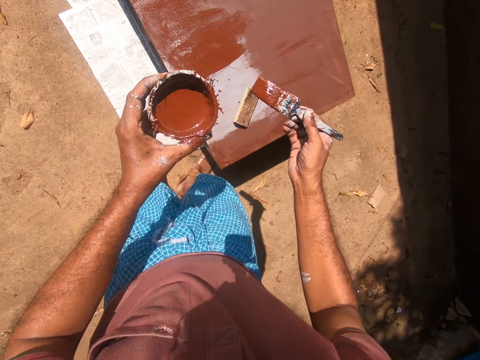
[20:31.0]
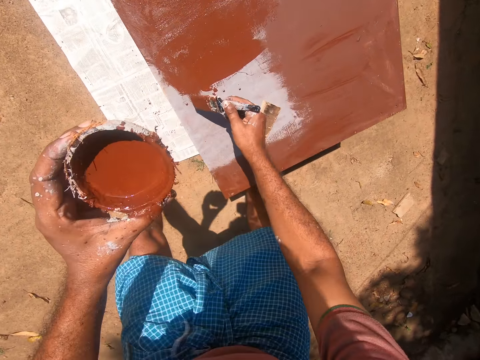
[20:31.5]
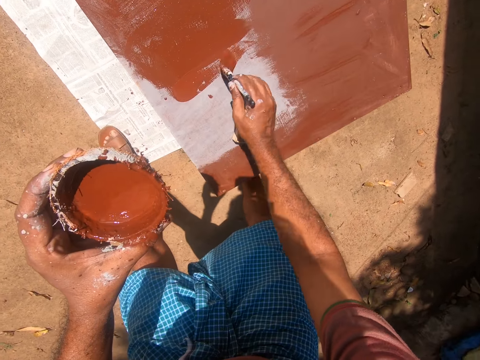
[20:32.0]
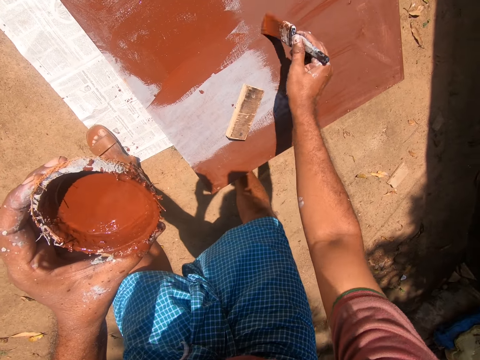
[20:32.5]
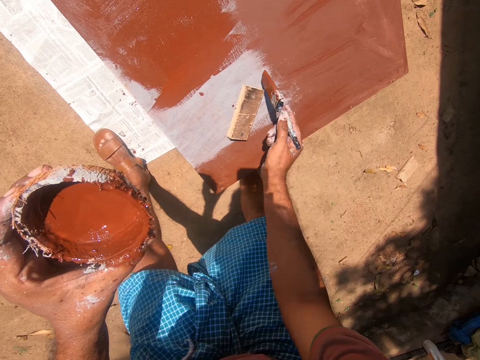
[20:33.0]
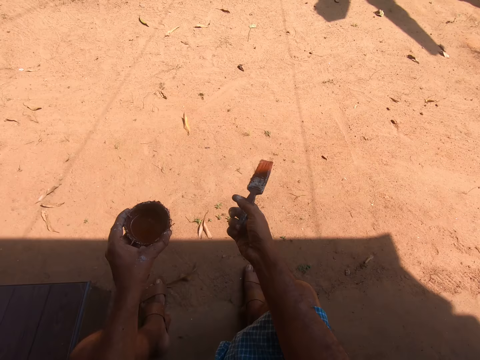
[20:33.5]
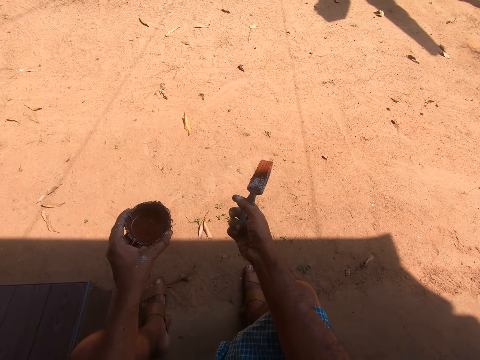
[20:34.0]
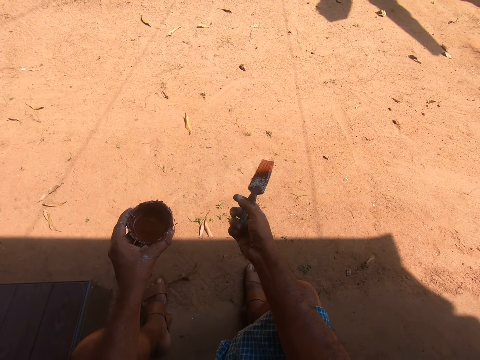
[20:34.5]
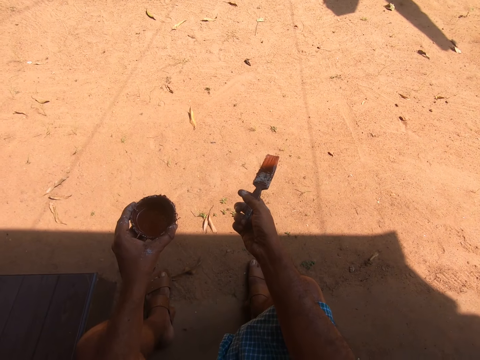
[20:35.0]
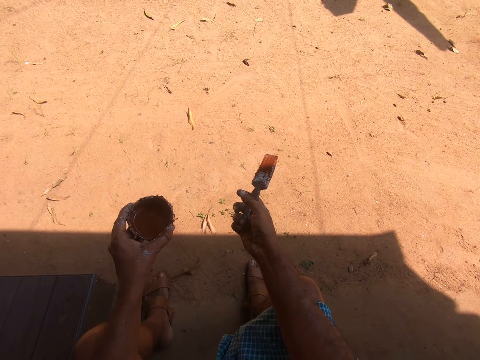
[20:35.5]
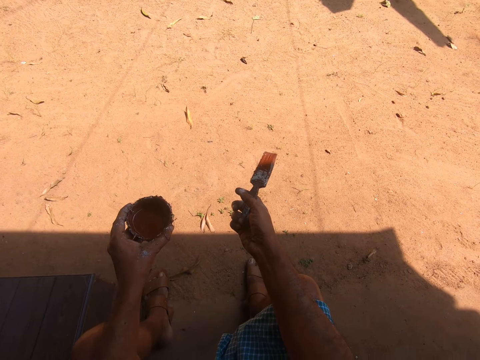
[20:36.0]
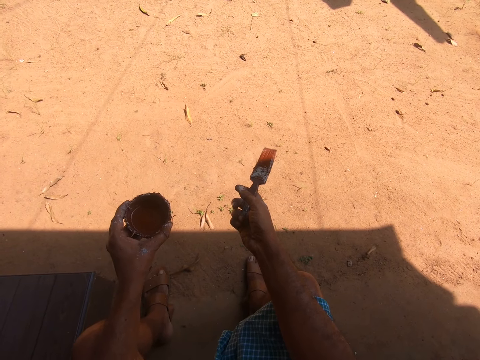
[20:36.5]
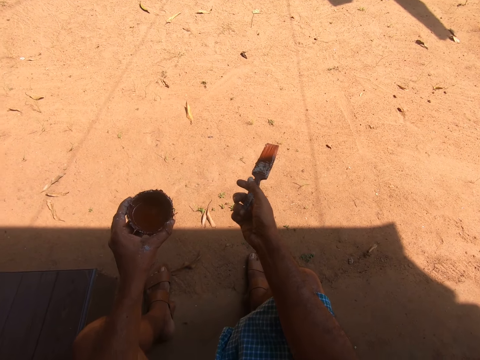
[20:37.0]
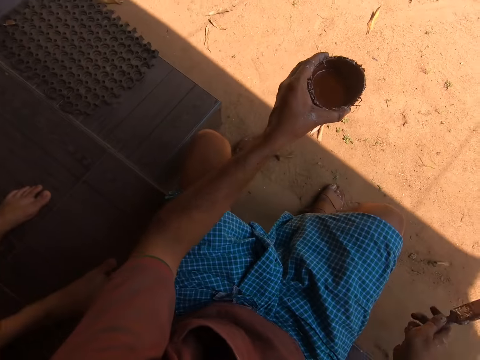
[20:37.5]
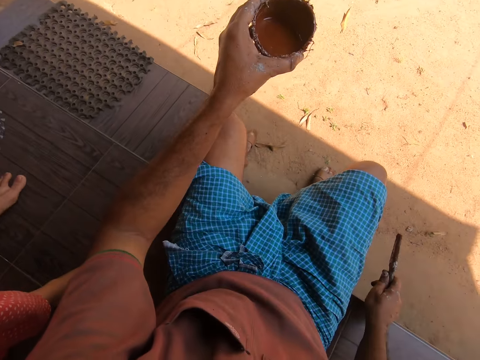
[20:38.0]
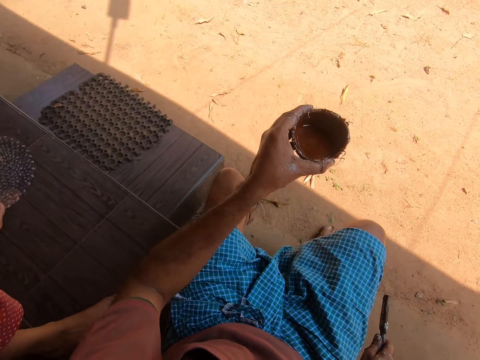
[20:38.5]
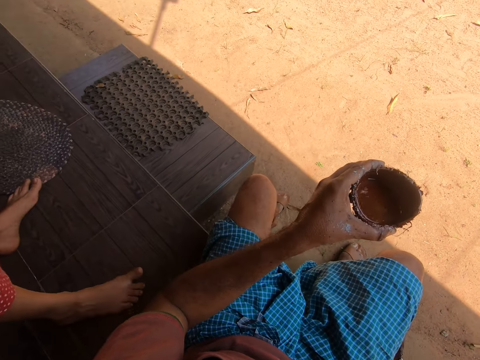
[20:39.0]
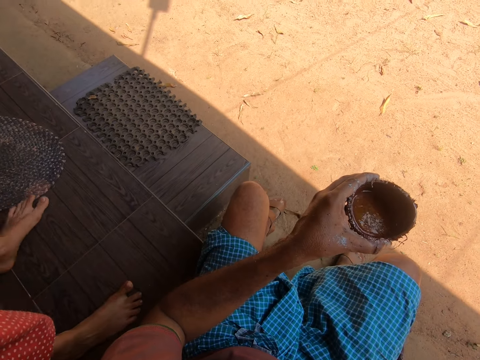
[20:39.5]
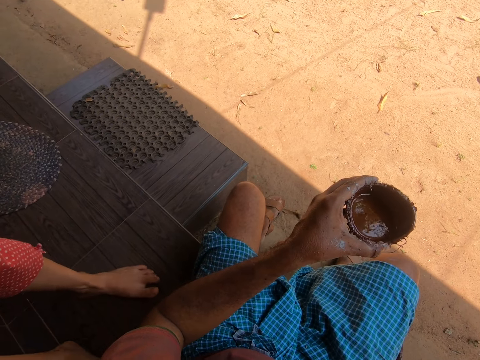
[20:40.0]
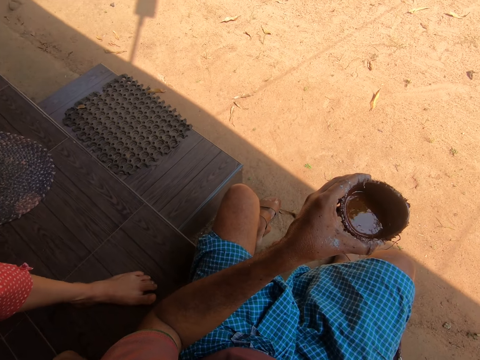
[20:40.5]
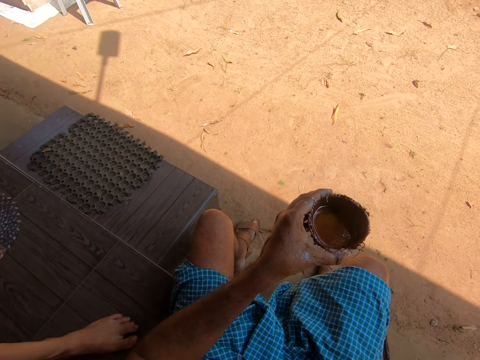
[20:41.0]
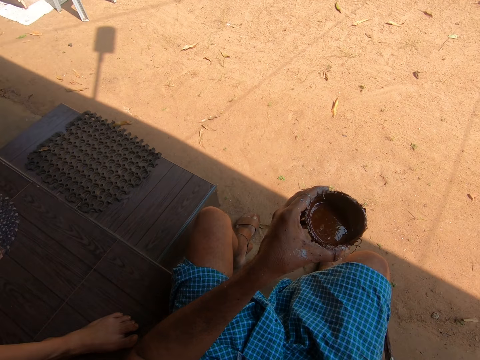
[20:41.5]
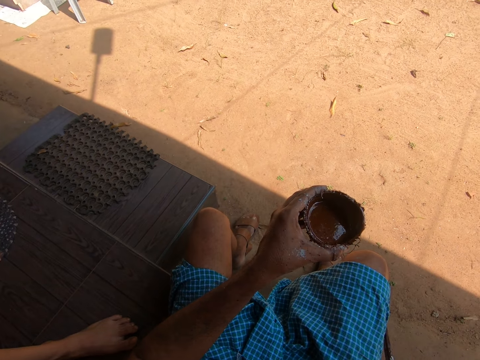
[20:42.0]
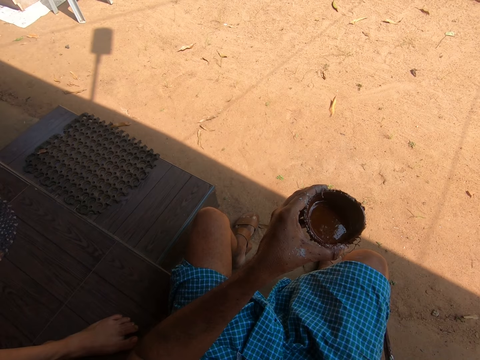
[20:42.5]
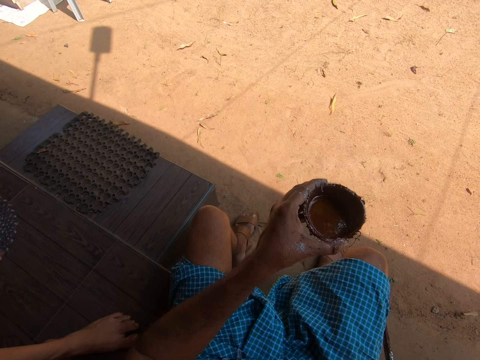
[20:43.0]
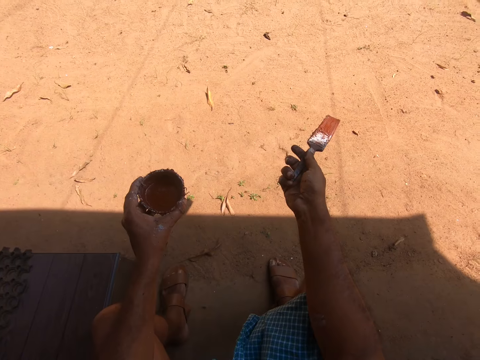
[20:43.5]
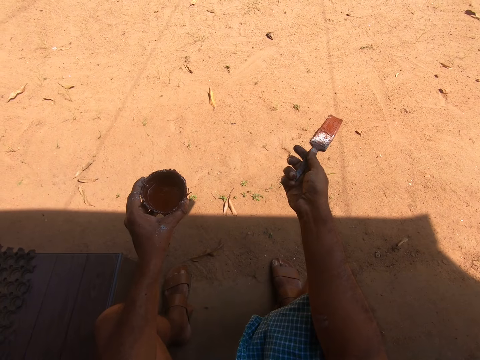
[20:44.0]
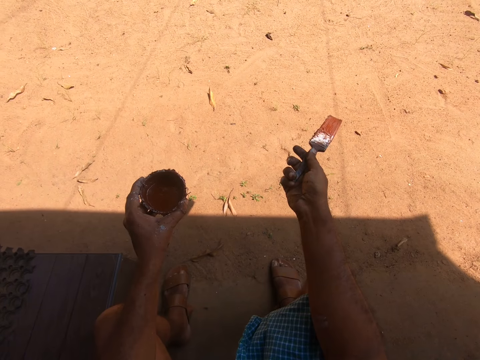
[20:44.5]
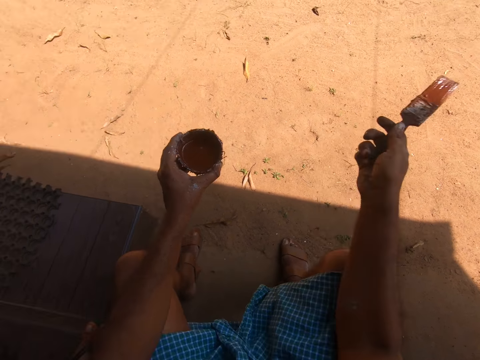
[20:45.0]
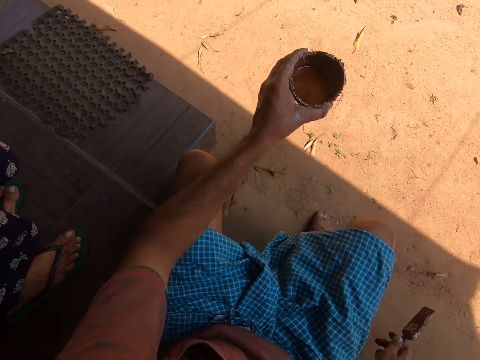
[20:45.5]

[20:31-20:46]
The camera wearer paints the cupboard with the paint brush. They sit on the veranda. They interact with a woman. The camera wearer looks behind.

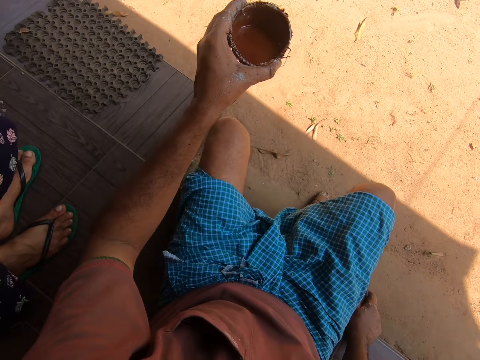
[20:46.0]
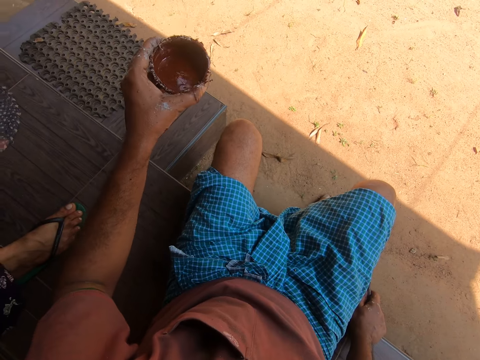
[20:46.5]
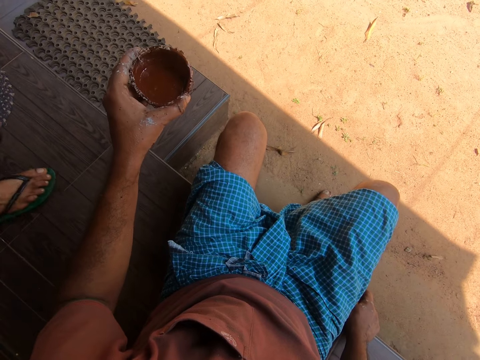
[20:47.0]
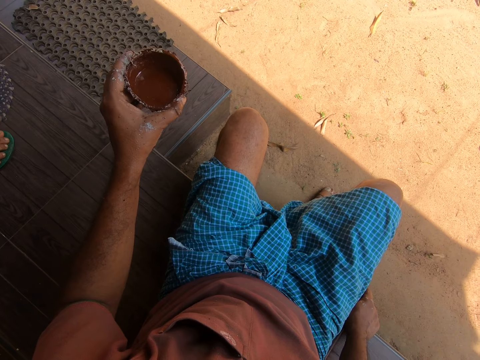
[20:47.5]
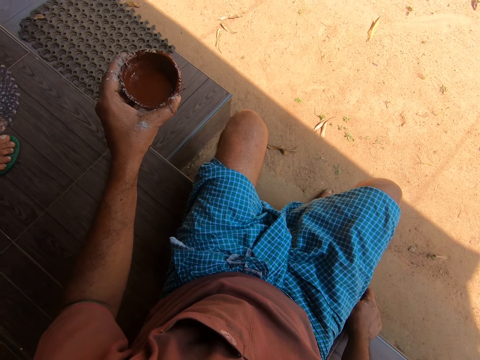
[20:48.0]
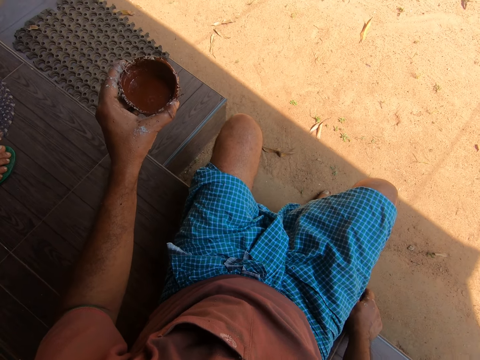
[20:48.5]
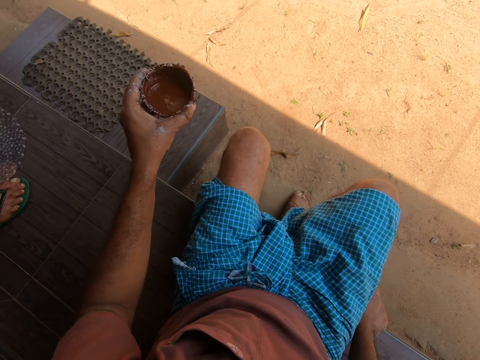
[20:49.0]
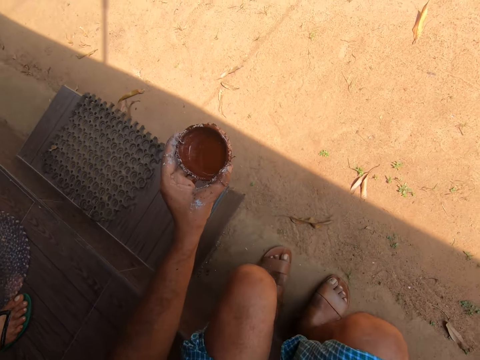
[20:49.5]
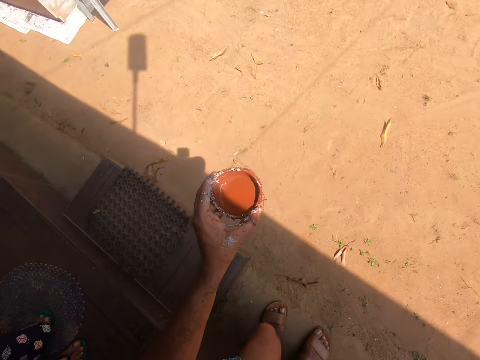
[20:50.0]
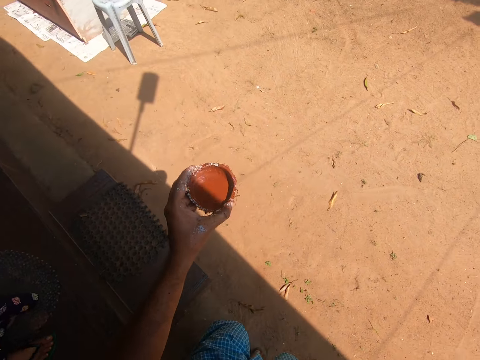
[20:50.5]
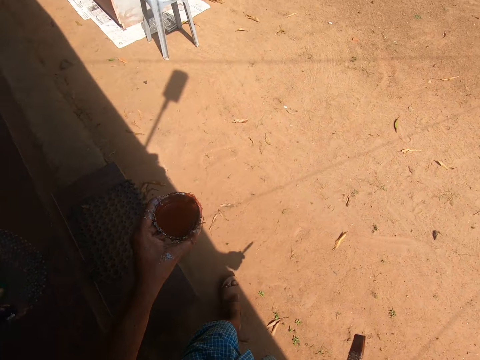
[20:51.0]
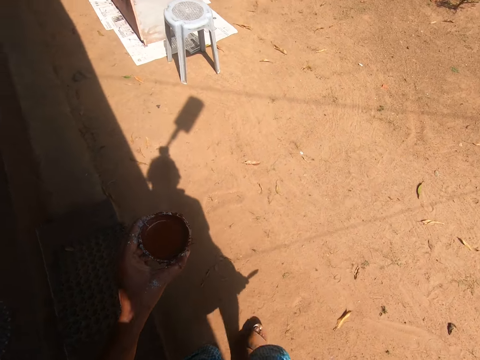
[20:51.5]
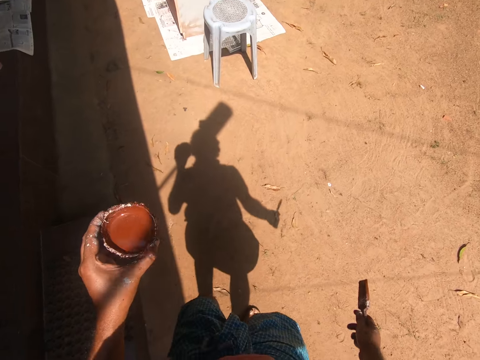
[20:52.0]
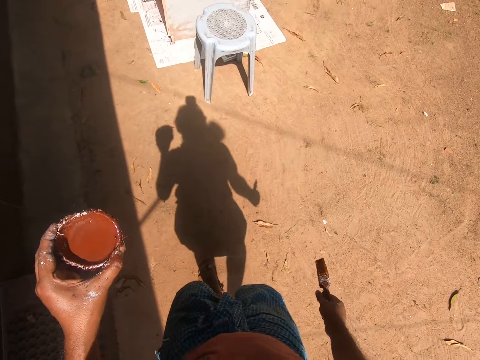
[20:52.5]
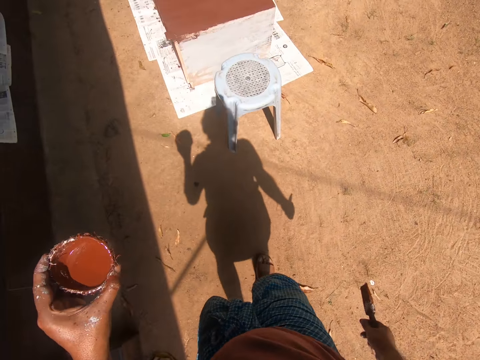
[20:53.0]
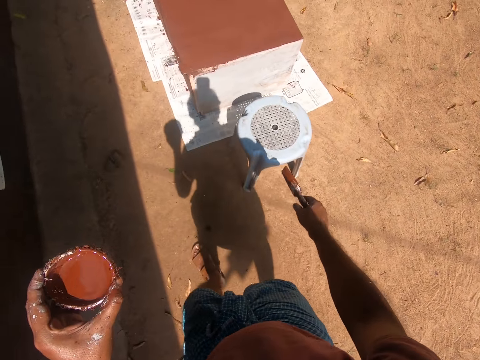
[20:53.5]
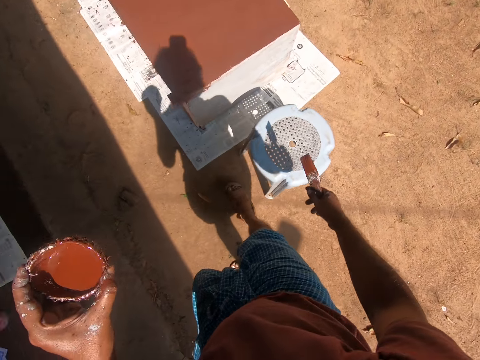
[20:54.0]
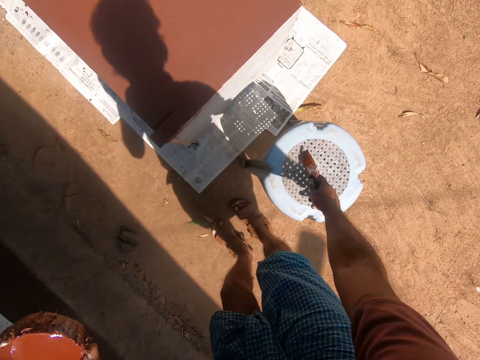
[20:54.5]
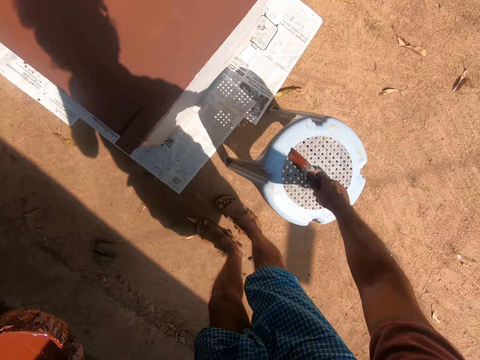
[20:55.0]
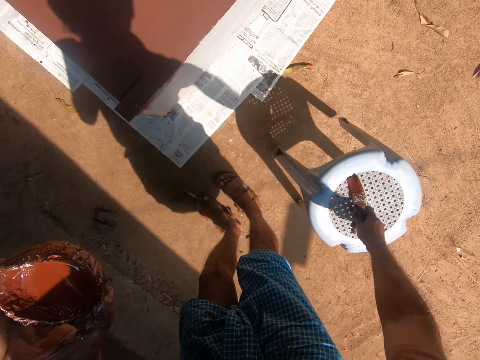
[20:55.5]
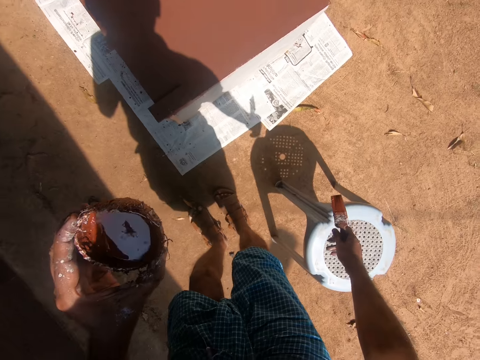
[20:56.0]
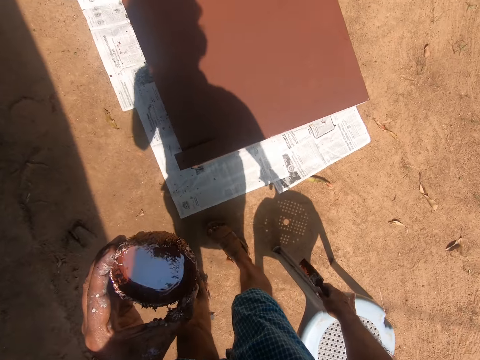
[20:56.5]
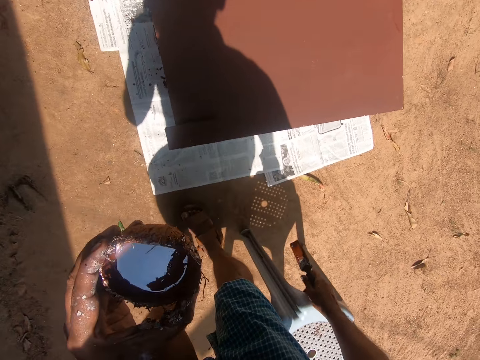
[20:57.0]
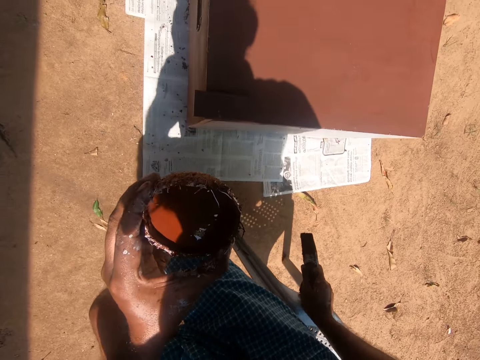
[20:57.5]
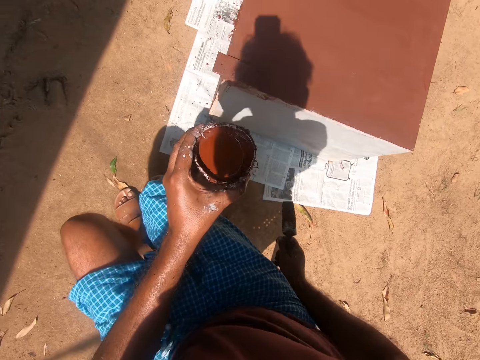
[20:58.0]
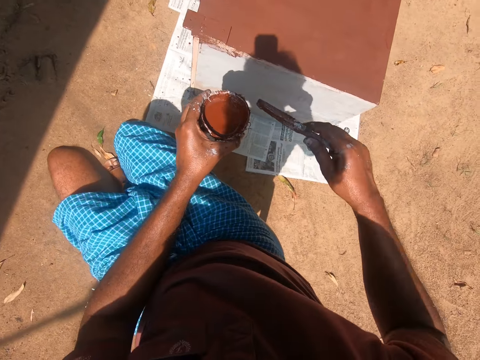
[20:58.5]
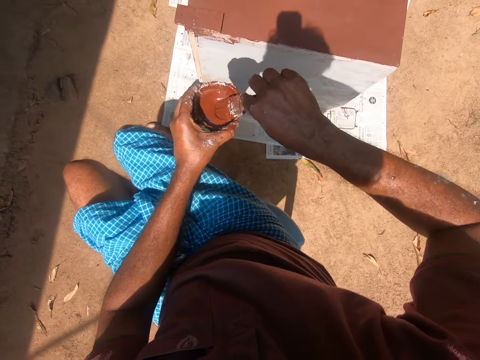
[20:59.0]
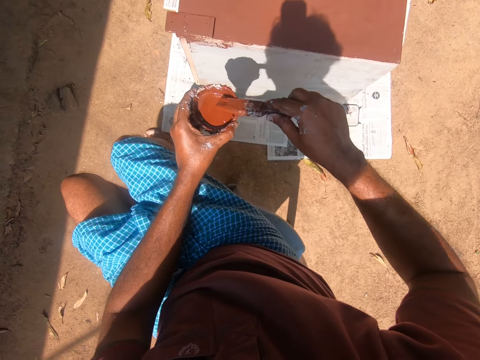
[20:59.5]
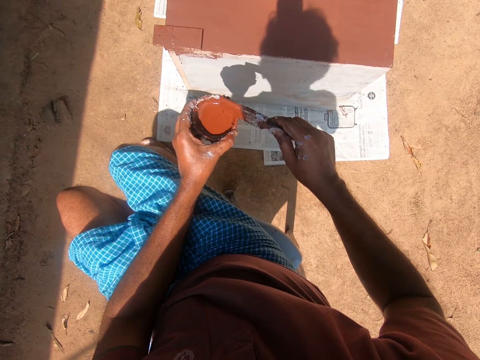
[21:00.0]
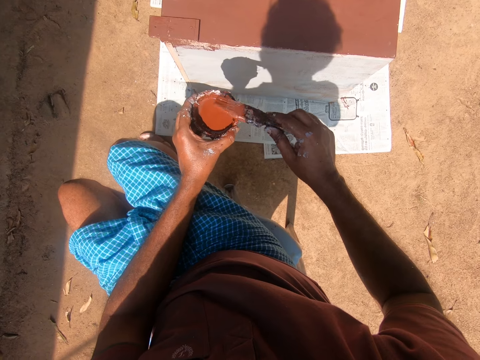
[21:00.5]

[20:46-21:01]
The camera wearer walks towards a plastic chair beside the cupboard. He adjusts the chair with his right hand. He lifts away a stool. He sits on the plastic chair. He dips the paint brush into the container of paint.
